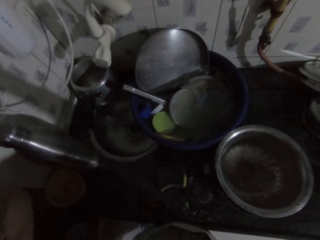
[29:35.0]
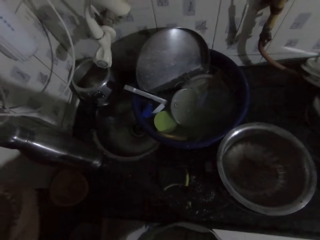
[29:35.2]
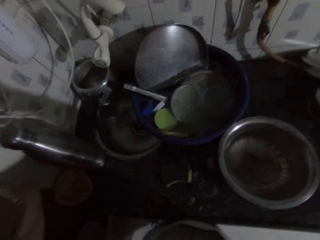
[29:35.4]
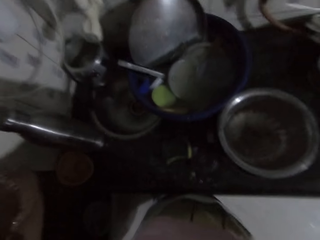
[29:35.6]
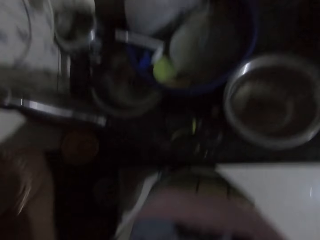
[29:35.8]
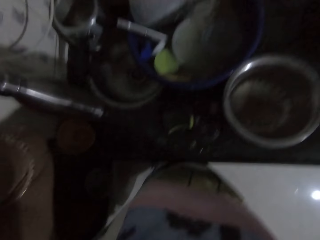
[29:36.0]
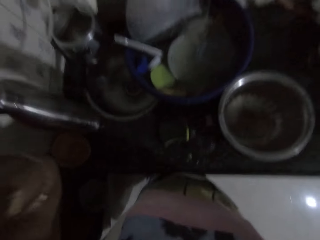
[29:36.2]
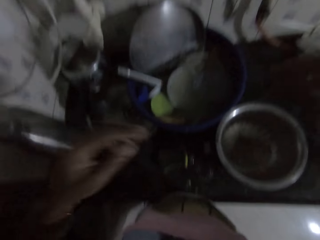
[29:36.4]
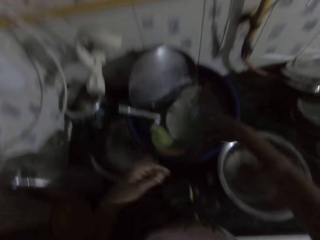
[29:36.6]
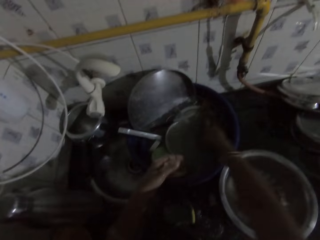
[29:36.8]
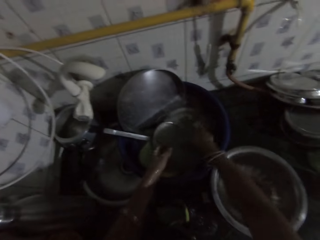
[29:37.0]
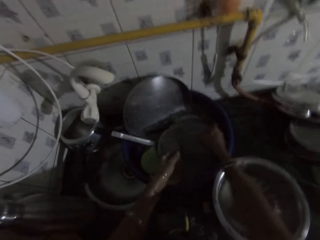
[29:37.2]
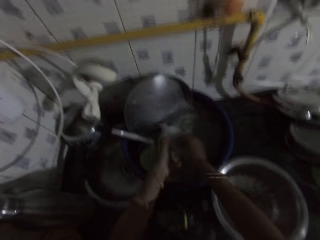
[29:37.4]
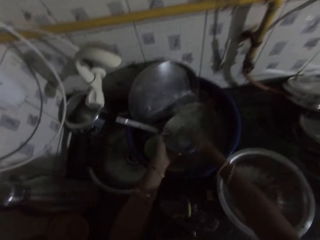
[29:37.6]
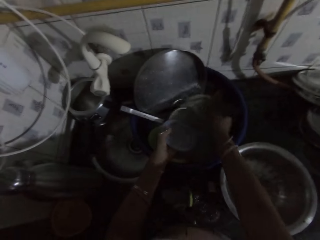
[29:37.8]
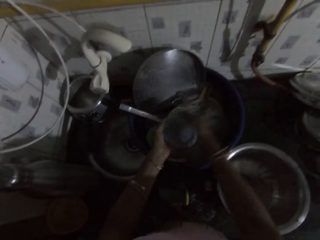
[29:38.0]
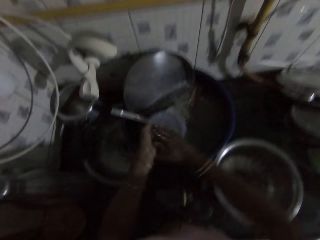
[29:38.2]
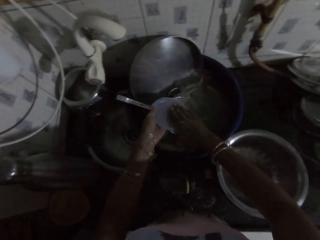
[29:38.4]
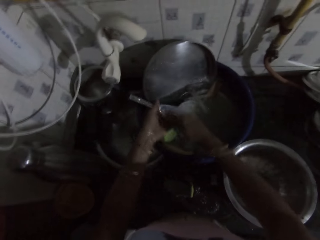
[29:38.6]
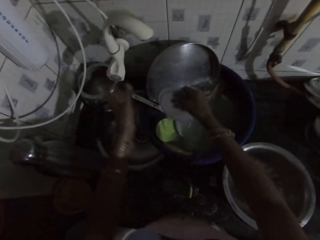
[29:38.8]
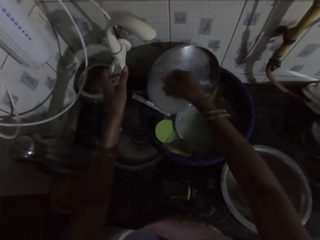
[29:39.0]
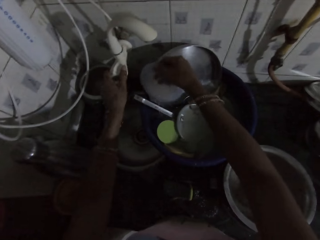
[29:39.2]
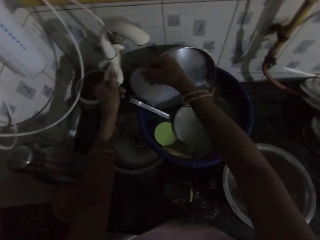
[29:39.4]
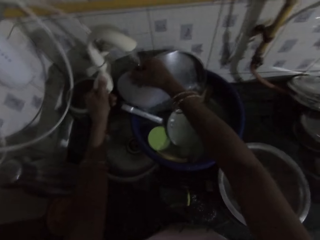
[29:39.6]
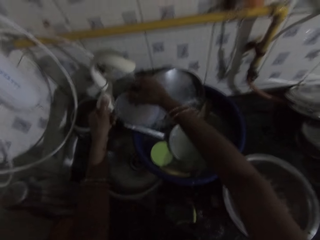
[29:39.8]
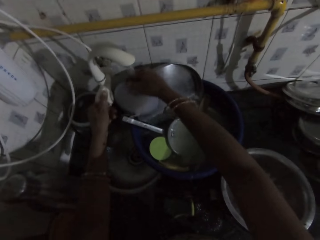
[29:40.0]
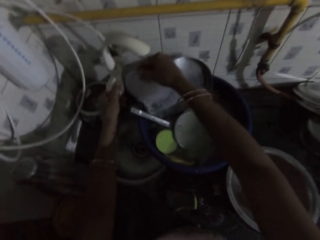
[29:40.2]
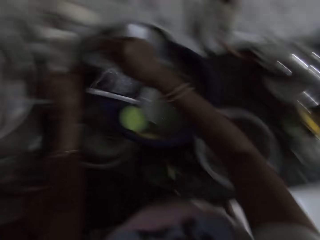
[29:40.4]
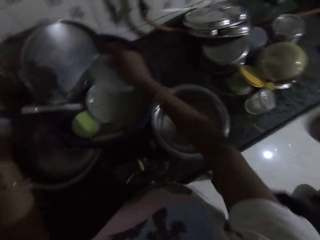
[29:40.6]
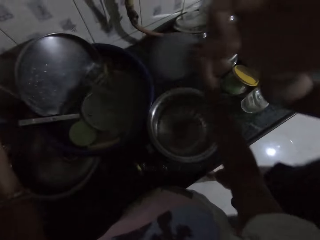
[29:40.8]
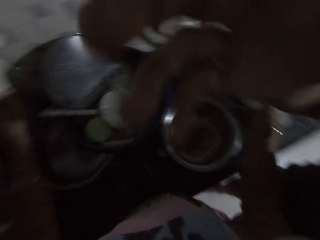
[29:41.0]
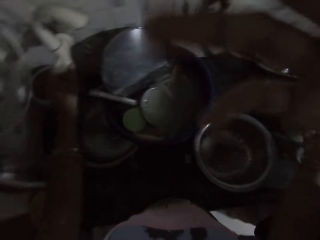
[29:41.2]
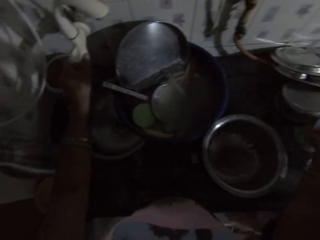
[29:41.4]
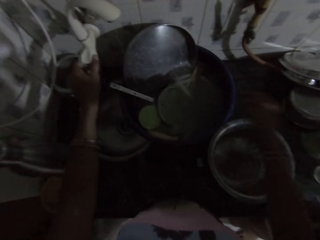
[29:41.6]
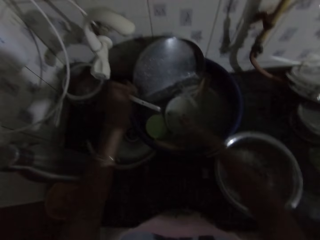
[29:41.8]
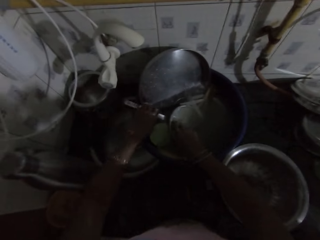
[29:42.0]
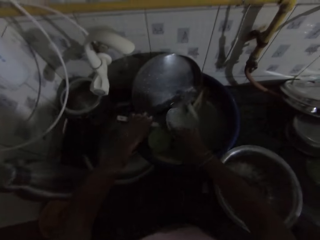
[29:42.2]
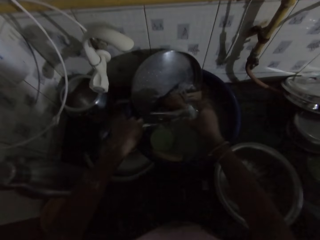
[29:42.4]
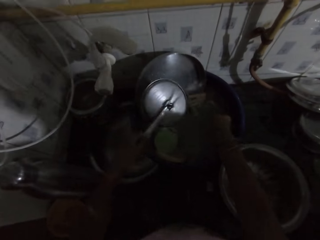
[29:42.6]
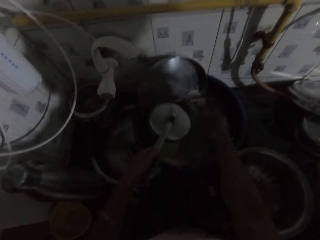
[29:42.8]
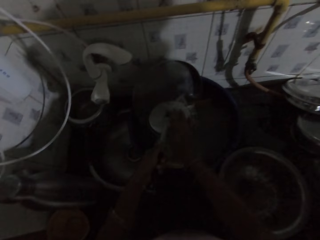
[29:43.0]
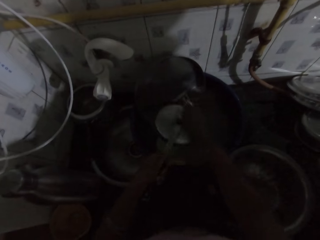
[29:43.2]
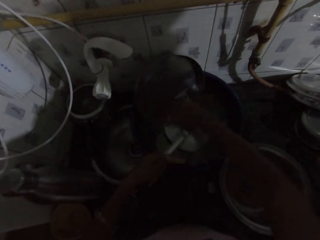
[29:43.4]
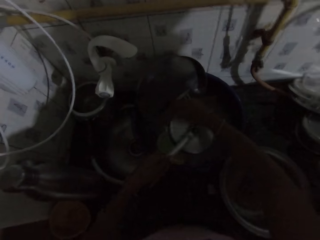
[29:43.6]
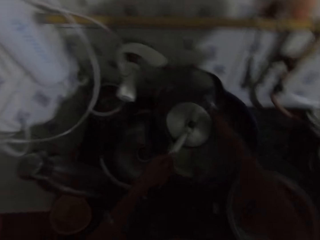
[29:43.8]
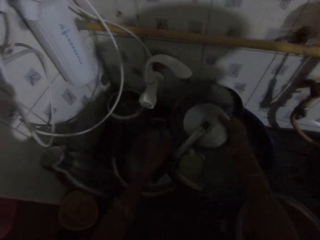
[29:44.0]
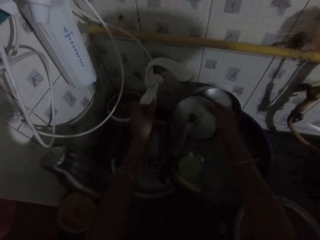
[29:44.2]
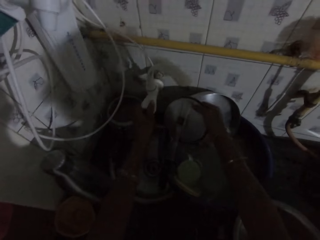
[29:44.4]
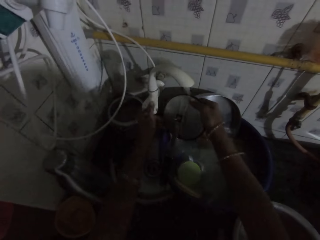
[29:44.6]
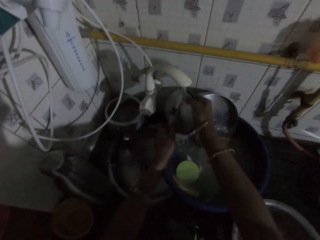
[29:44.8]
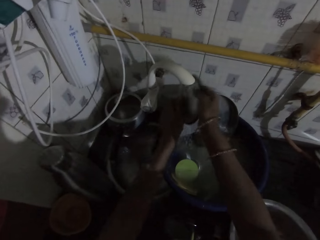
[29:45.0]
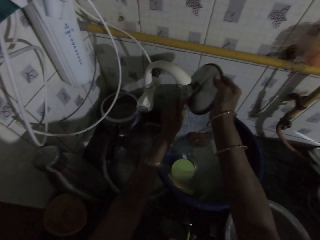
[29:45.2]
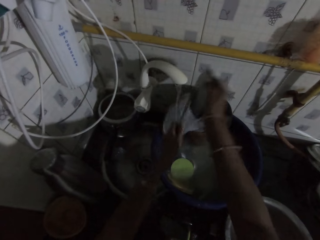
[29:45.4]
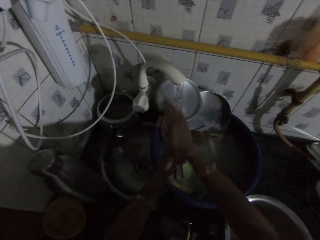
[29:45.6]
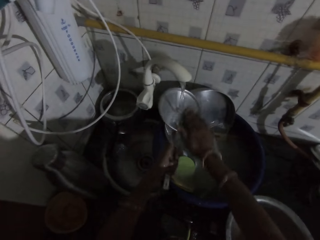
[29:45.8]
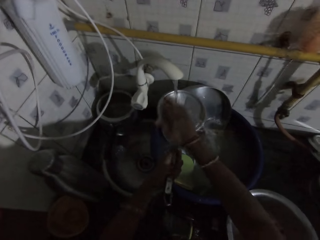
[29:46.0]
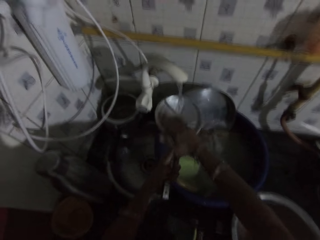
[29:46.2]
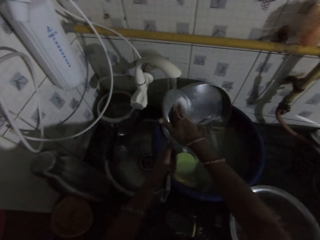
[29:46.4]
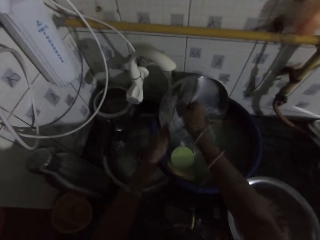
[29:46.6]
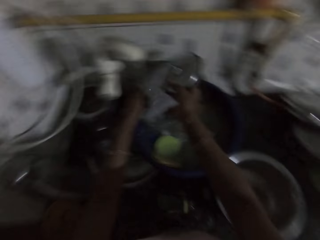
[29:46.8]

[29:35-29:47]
The camera wearer touches her face with her left hand. She picks a plastic lid from the bowl on the kitchen countertop with both hands. She scoops water from the bowl on the kitchen countertop with her right hand. She rinses the plastic lid in her hand with both hands. She turns on the kitchen sink tap with her left hand. She places the plastic lid in her right hand under the kitchen sink tap. She places the plastic lid in her right hand on the kitchen countertop. A man touches the camera wearer on the head with his right hand. The camera wearer picks a spoon from the bowl on the kitchen countertop with her left hand. She scoops water from the bowl on the kitchen countertop with her right hand. She rinses the spoon in her hand with both hands. She turns on the kitchen sink tap with her left hand. She rinses the spoon in her hand under the kitchen sink tap with both hands.

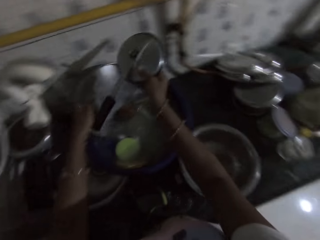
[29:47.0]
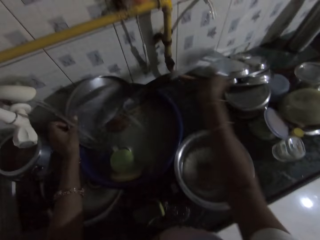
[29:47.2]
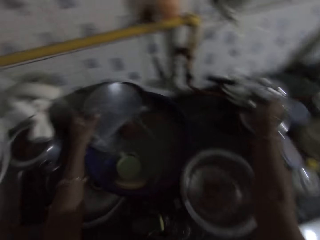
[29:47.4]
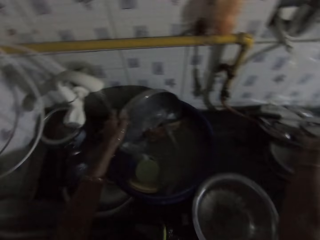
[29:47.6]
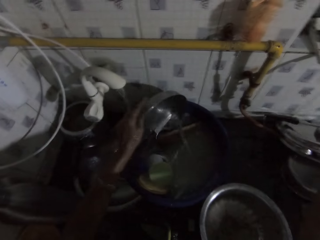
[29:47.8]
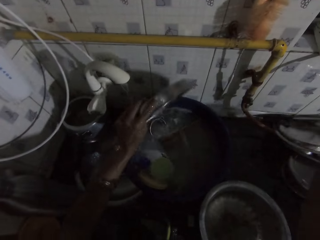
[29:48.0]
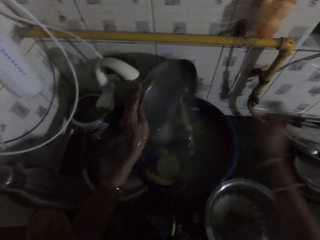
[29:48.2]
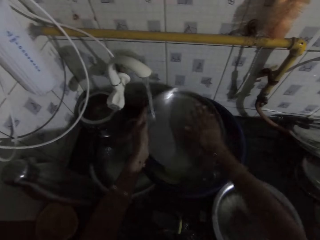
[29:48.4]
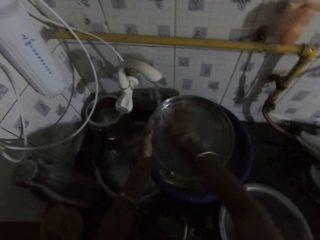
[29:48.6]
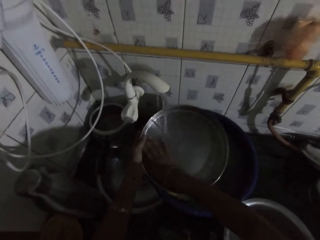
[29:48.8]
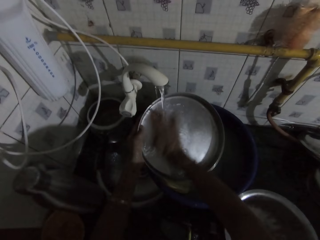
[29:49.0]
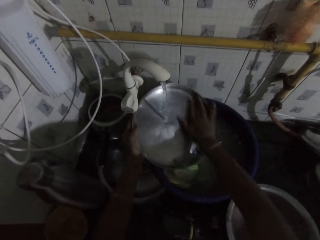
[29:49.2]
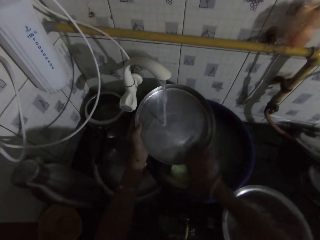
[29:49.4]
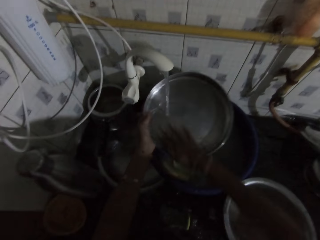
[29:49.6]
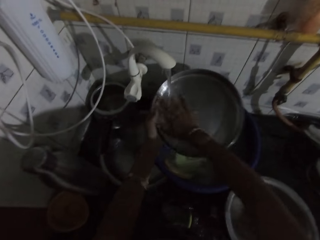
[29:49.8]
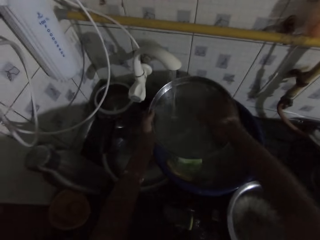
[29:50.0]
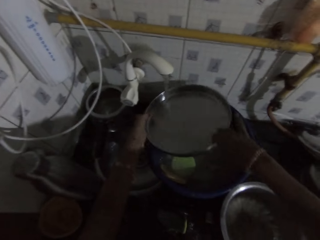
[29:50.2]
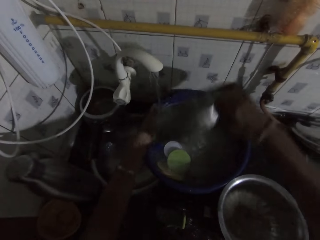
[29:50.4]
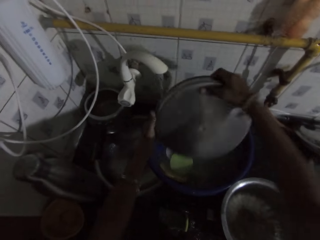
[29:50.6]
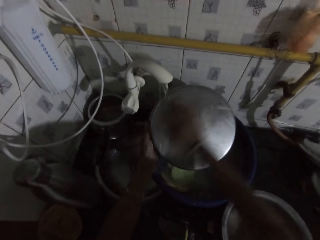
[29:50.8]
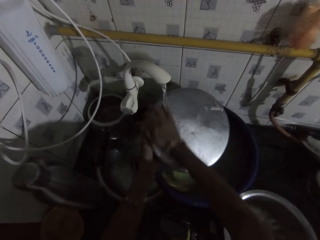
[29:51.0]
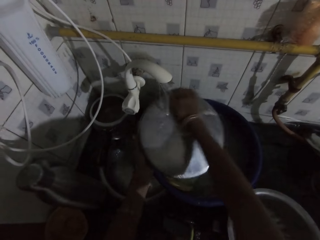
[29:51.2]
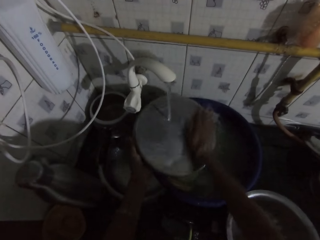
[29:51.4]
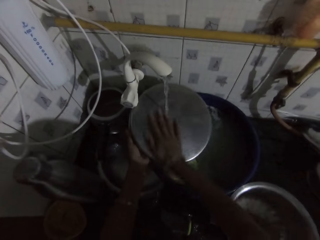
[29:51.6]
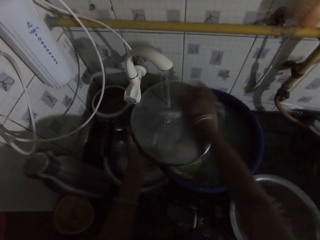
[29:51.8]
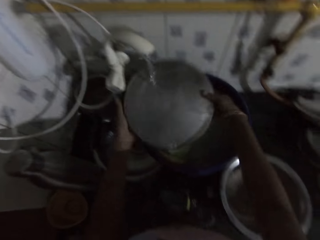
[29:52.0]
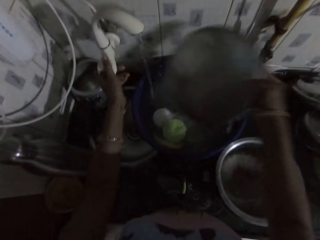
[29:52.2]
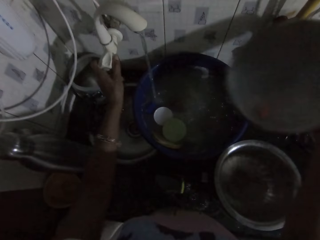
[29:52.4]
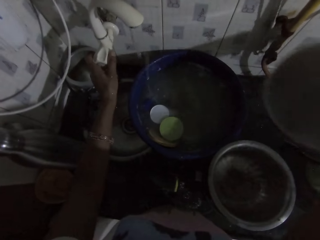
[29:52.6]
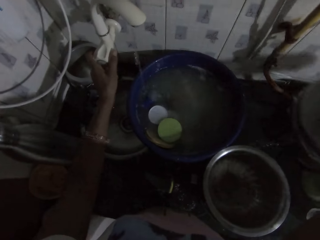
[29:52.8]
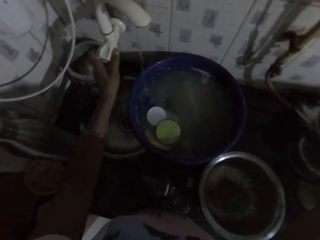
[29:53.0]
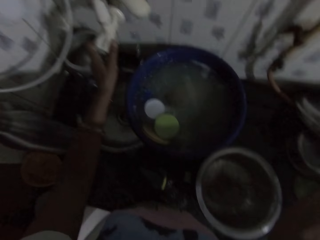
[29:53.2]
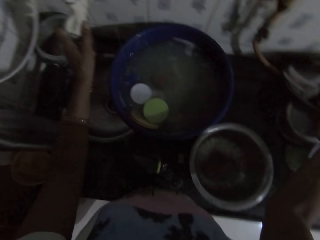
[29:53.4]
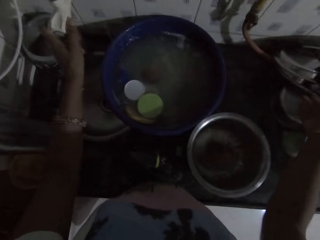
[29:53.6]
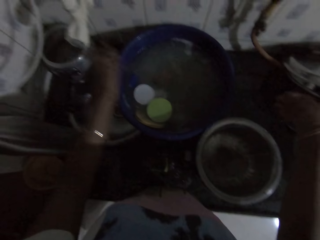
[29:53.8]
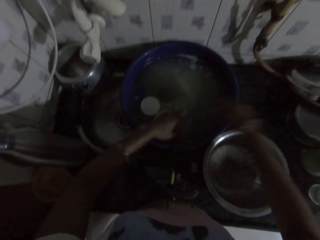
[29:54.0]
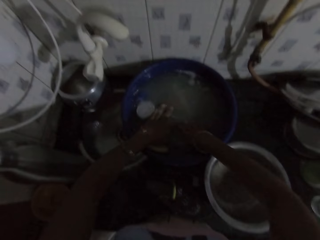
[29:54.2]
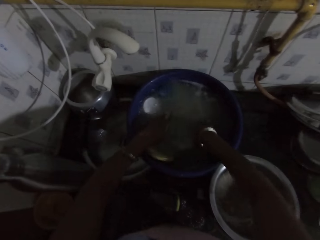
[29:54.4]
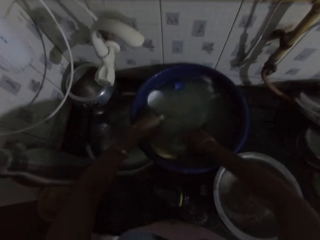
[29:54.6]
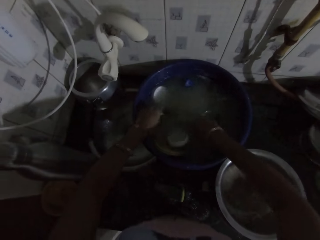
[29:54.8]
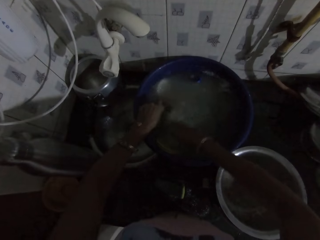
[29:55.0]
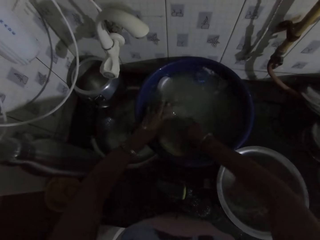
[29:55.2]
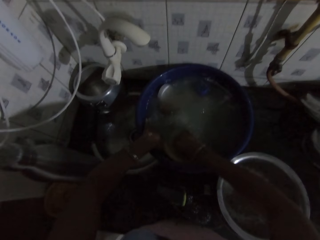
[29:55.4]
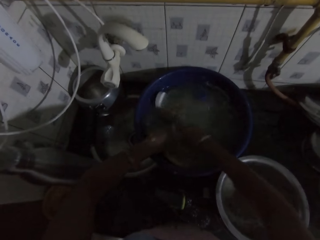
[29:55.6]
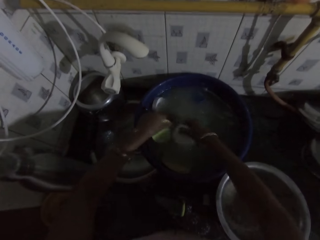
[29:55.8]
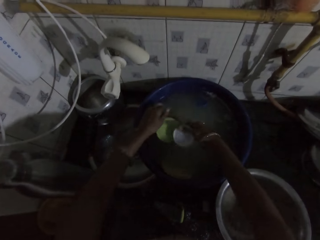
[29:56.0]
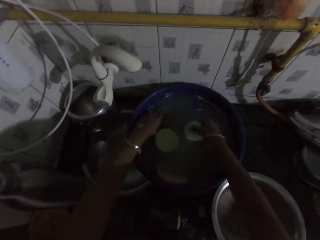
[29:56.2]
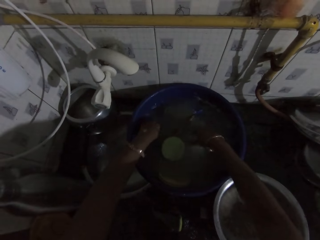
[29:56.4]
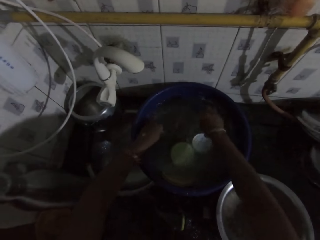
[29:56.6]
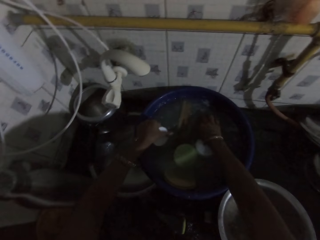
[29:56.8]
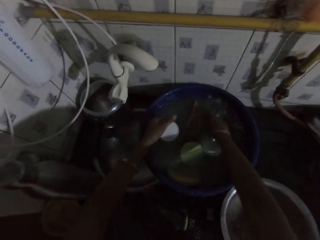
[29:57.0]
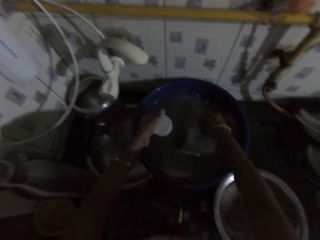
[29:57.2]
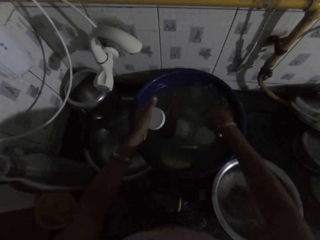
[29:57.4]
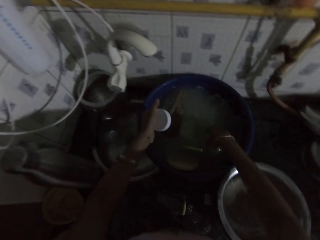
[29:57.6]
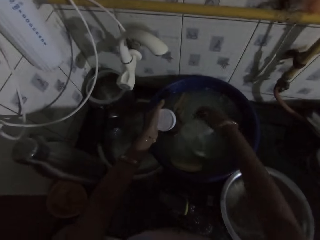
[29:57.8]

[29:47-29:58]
The camera wearer places the spoon in her right hand on the kitchen countertop. She picks a pan from the bowl on the kitchen countertop with her left hand. She rinses the pan in her hand under the kitchen sink tap with both hands. She places the pan in her right hand on the kitchen countertop. She turns off the kitchen sink tap with her left hand. She stirs water in the bowl on the kitchen countertop with both hands. She moves utensils. She picks a white plastic from the bowl on the kitchen countertop with her left hand.
